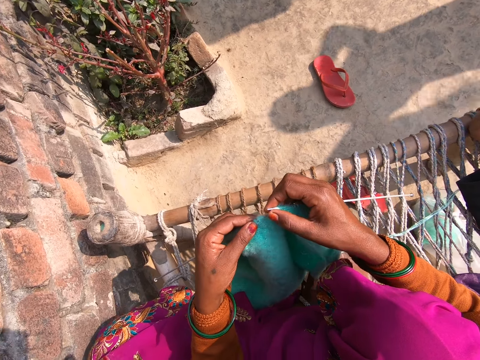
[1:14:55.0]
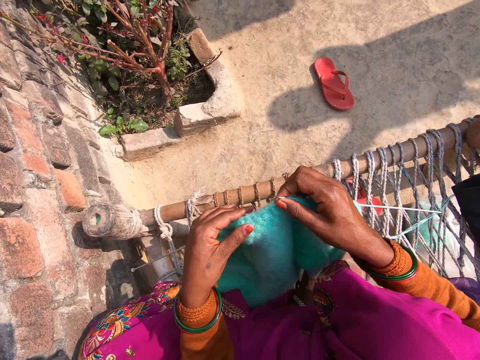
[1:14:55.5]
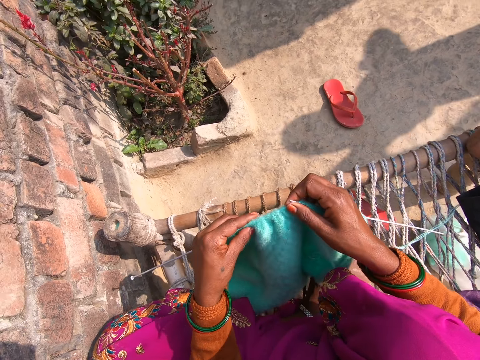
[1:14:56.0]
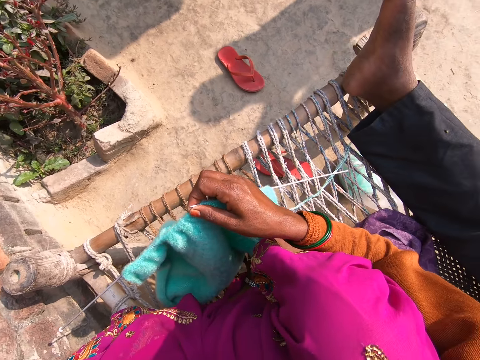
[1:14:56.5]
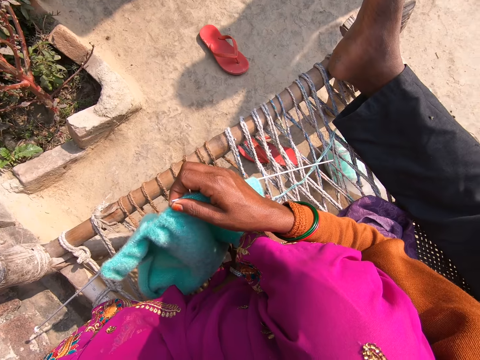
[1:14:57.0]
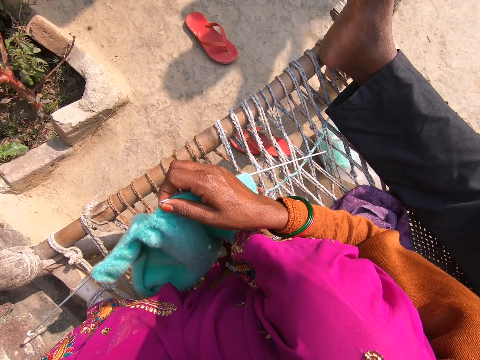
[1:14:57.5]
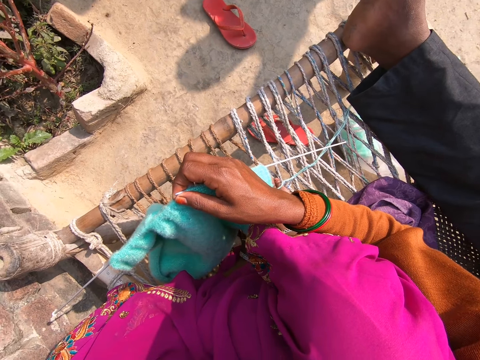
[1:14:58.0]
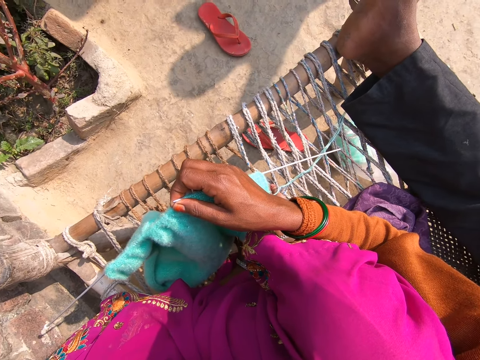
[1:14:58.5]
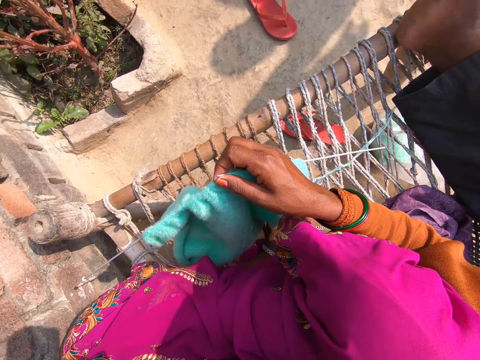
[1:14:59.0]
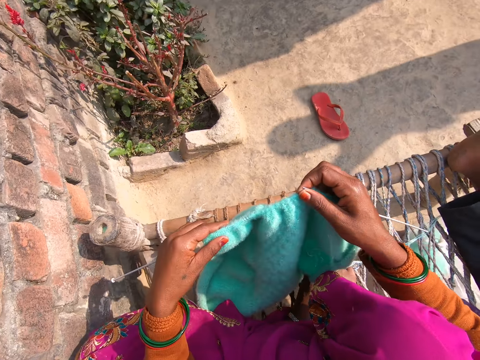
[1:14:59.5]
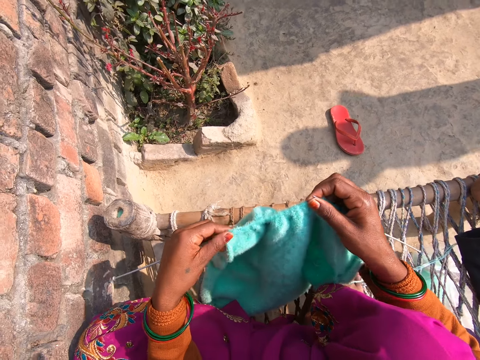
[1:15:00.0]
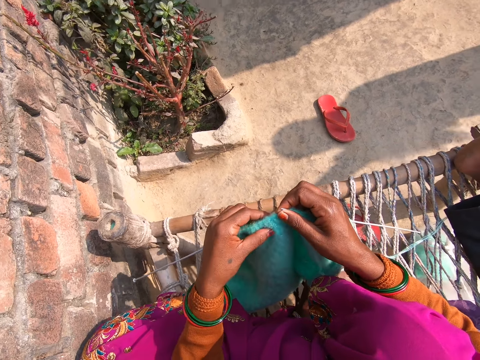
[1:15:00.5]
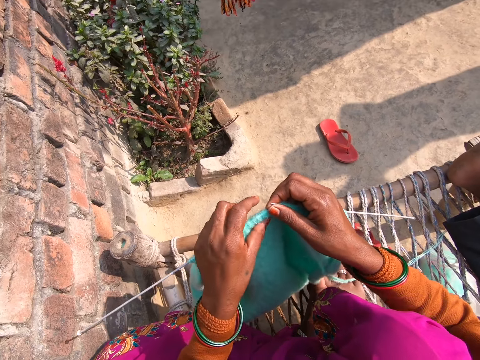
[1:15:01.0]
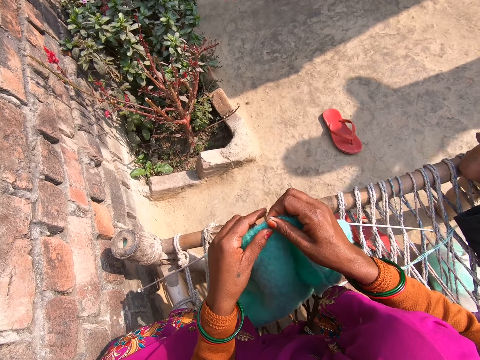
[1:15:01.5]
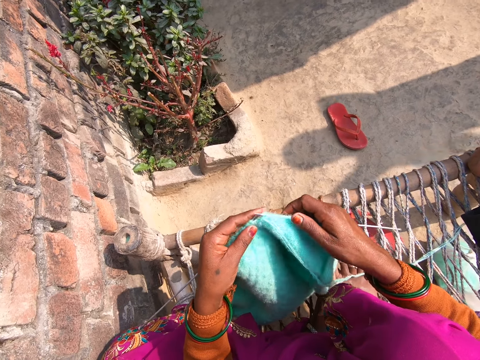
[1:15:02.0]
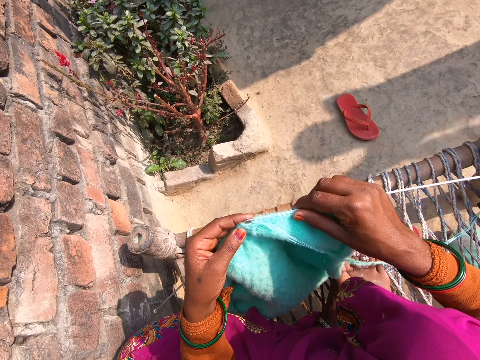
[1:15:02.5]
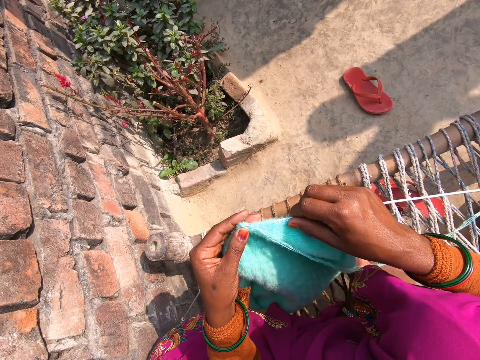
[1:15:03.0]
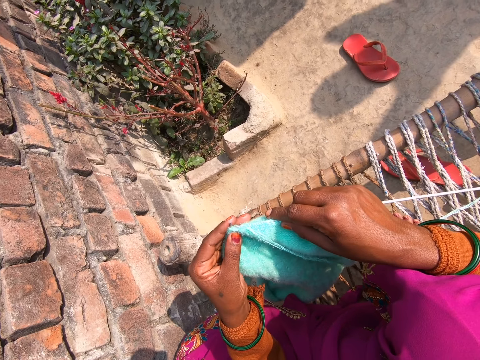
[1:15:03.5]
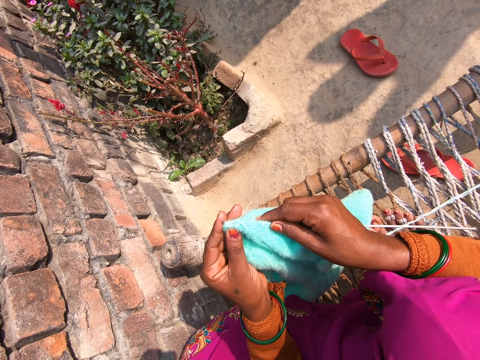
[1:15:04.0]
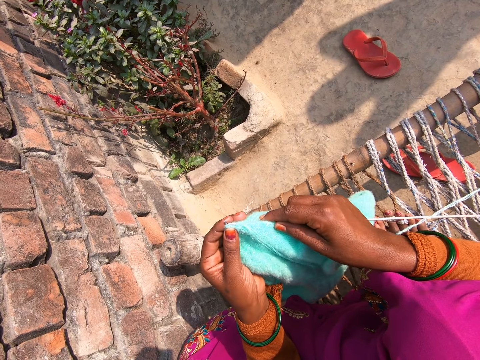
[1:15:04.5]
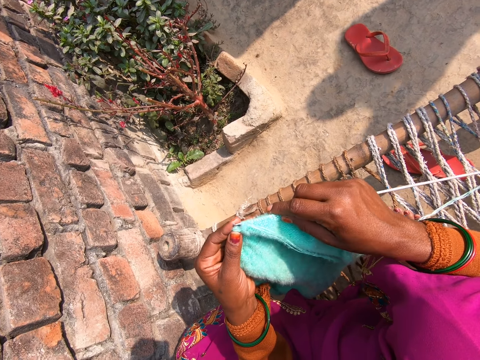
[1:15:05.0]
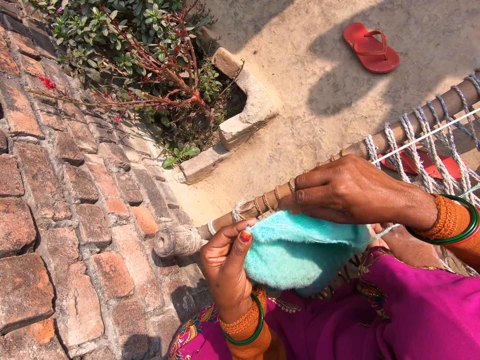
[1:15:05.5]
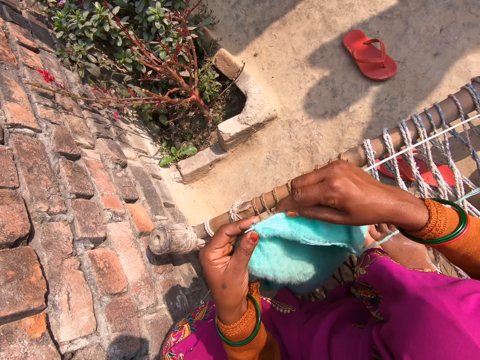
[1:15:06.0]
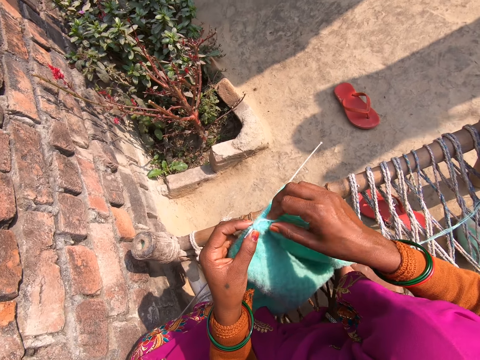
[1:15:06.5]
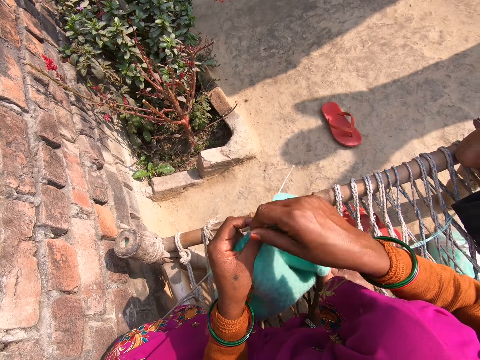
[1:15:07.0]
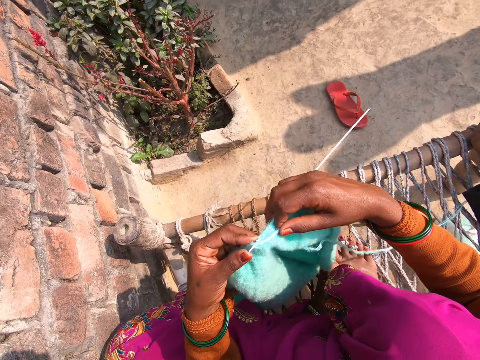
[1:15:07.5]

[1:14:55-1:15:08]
The camera wearer touches something. They knit a piece of cloth.

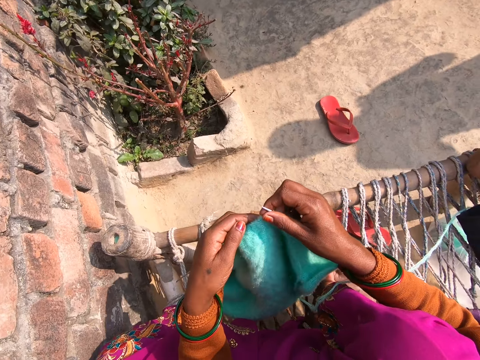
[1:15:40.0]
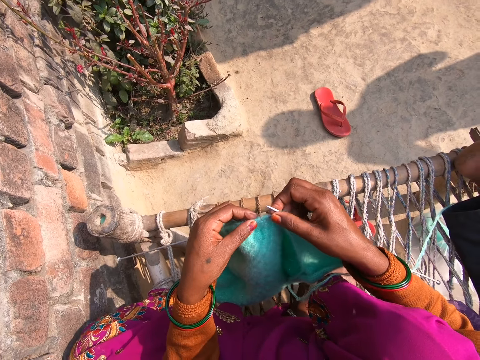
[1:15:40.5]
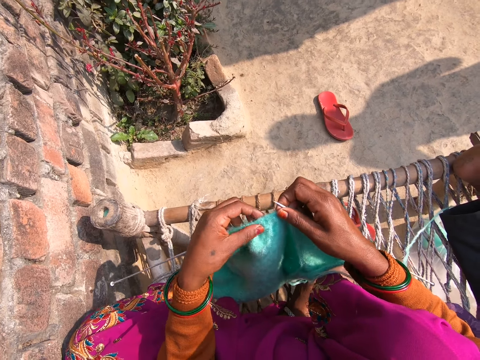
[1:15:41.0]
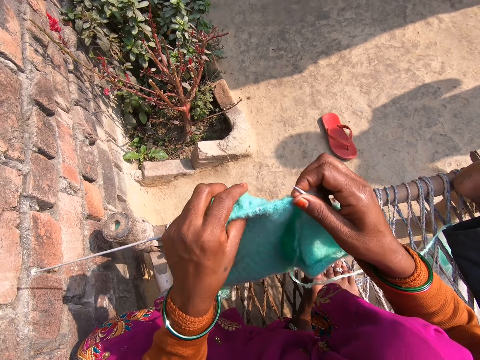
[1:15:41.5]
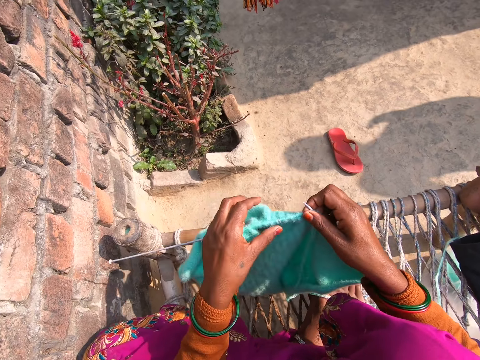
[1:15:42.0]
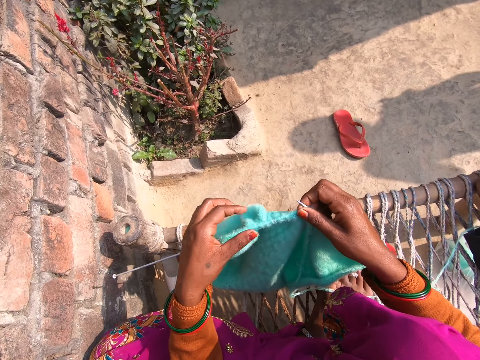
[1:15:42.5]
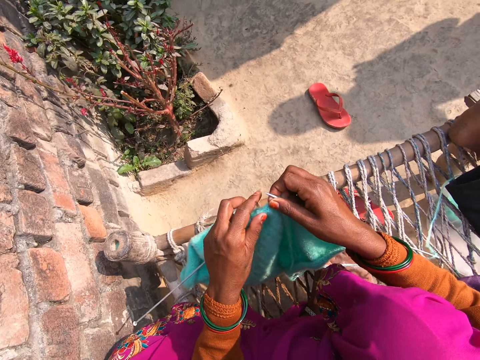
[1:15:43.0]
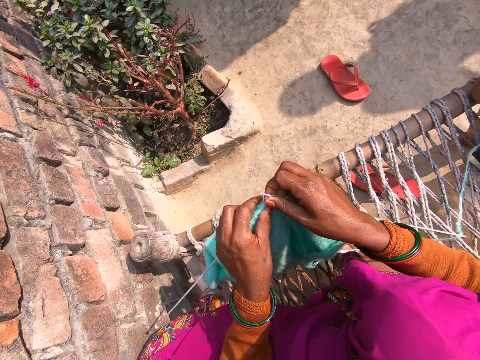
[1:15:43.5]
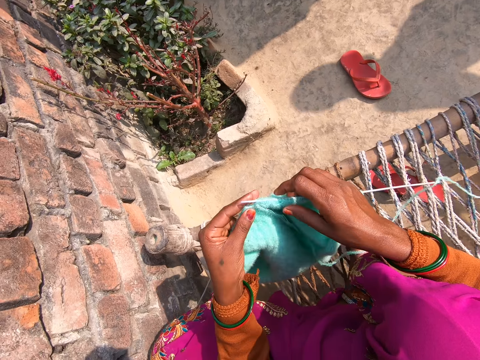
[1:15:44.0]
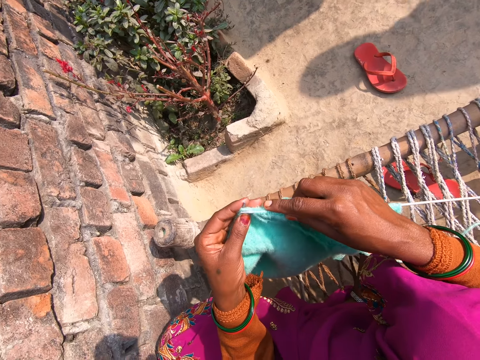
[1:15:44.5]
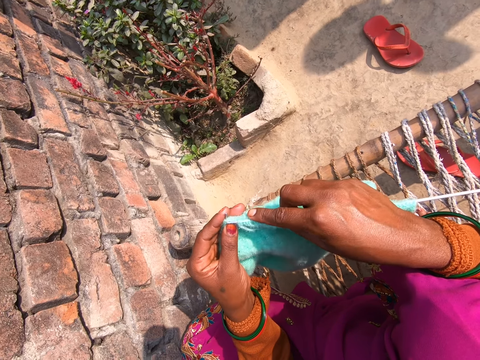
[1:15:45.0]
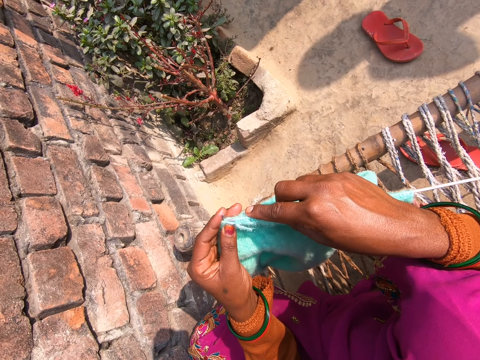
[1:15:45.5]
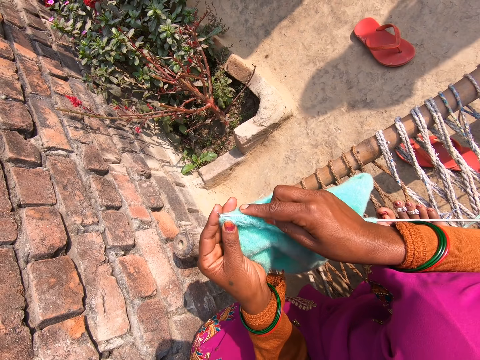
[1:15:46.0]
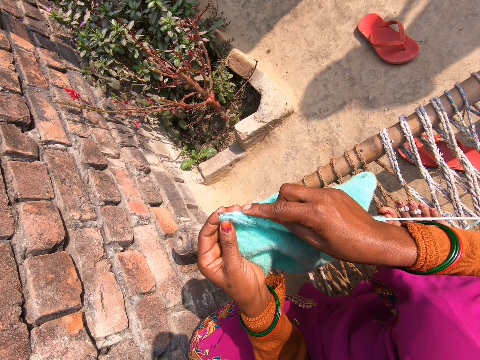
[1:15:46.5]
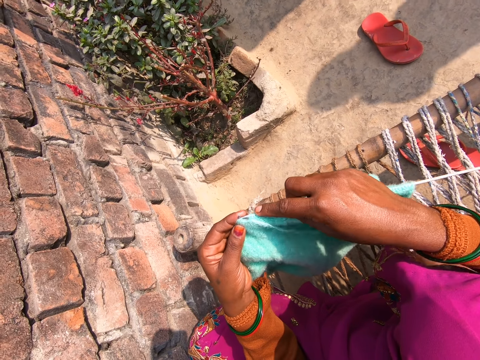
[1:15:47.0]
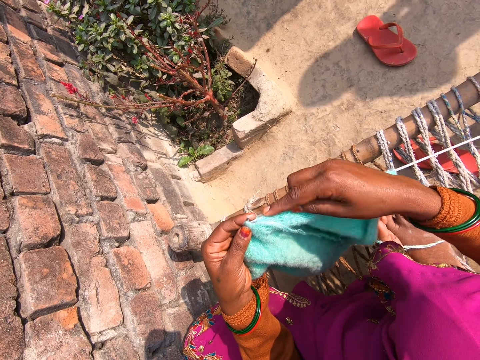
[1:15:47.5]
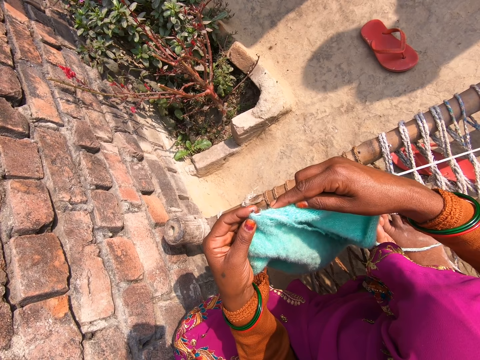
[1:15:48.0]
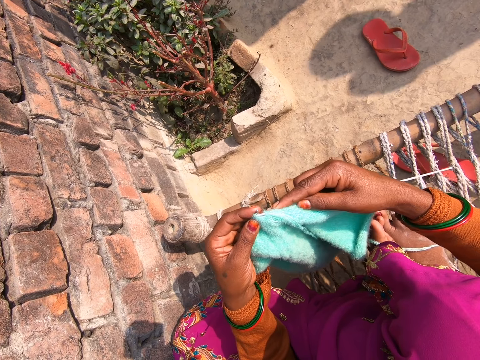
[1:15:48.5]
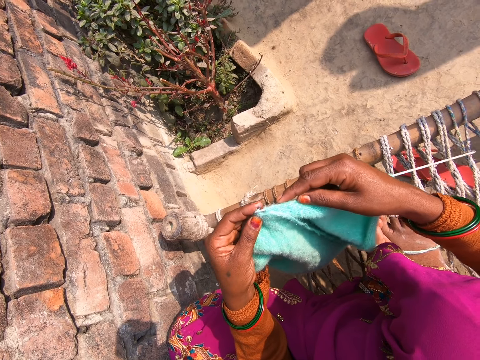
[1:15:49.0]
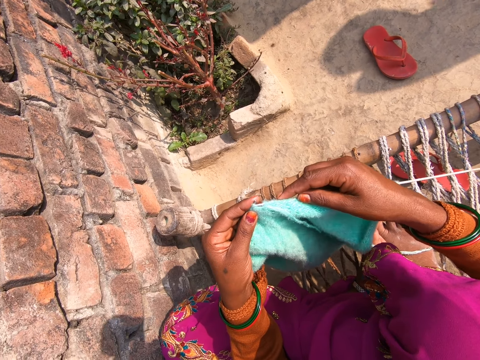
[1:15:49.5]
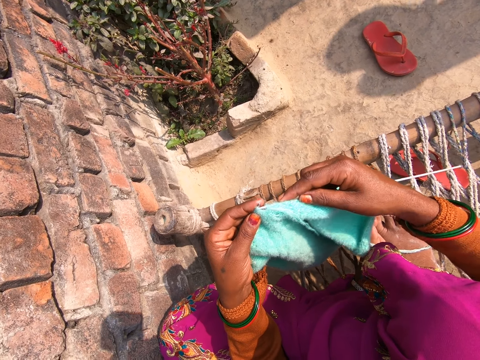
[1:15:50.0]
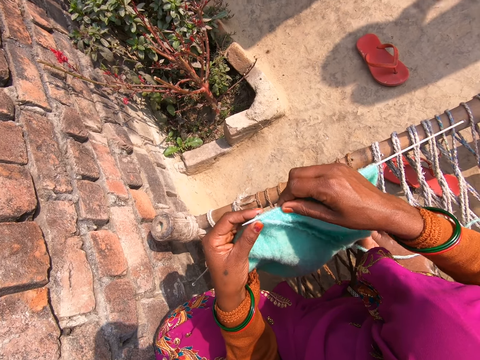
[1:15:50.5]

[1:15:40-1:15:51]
The camera wearer converses with a man. They knit the fabric with wool and knitting pins.

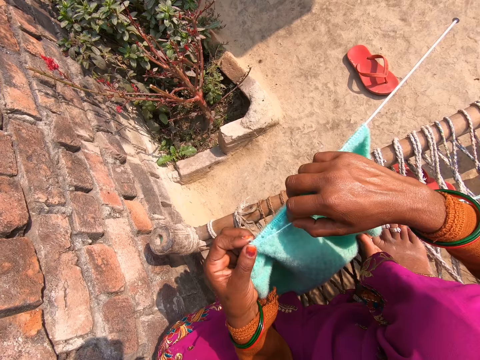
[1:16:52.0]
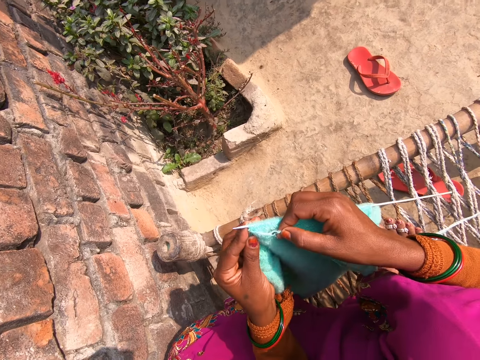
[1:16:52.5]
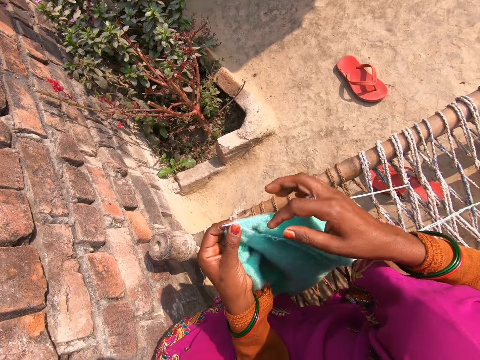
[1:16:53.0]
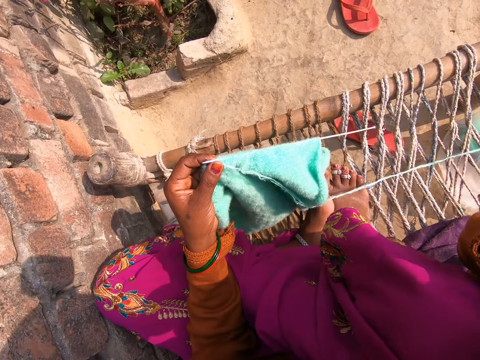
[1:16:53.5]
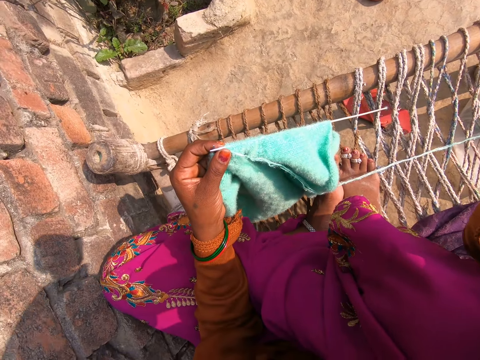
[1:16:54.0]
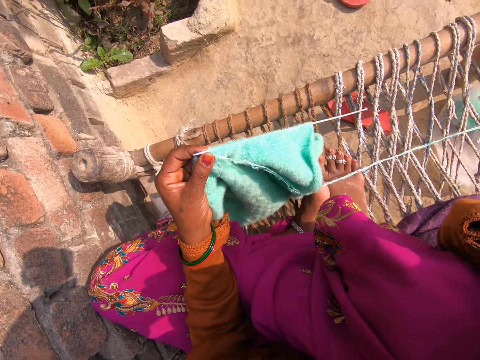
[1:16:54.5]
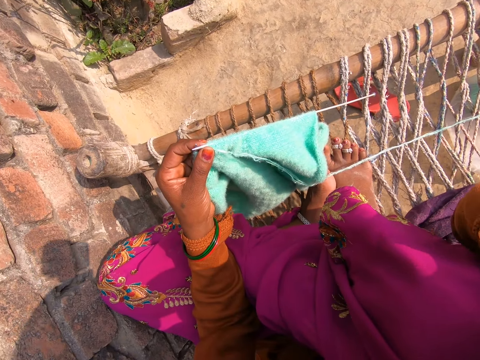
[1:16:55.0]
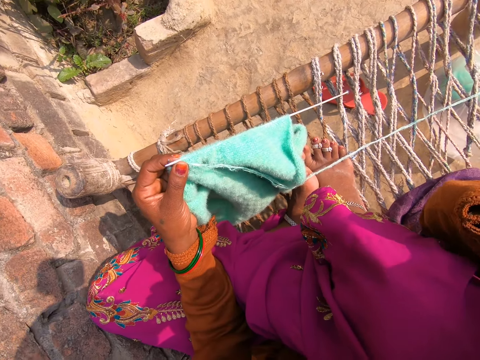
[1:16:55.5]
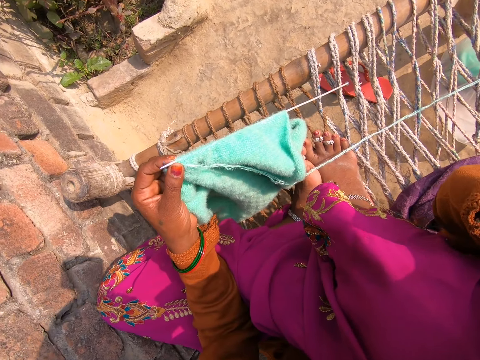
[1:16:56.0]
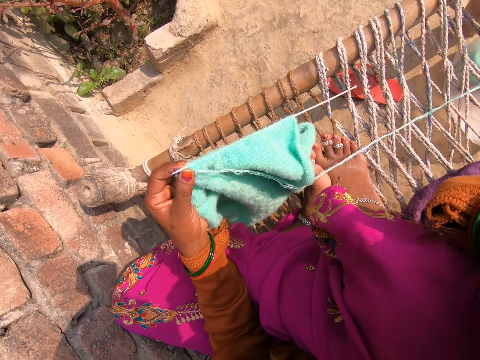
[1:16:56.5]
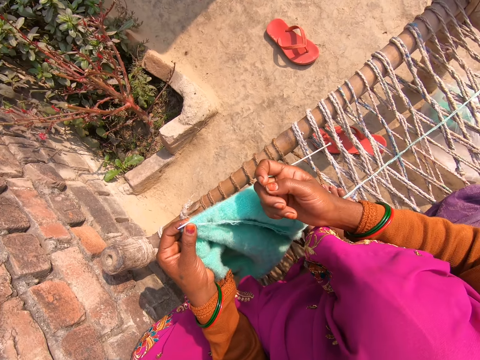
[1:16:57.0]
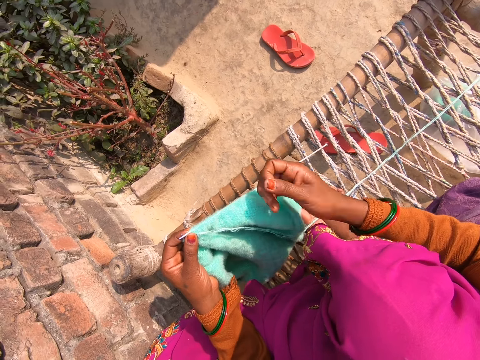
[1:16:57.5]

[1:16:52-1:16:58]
The camera wearer cleans her nose with her right hand.
